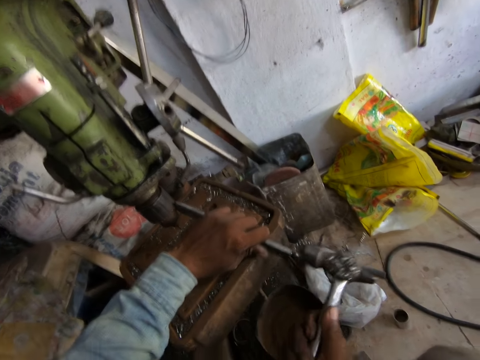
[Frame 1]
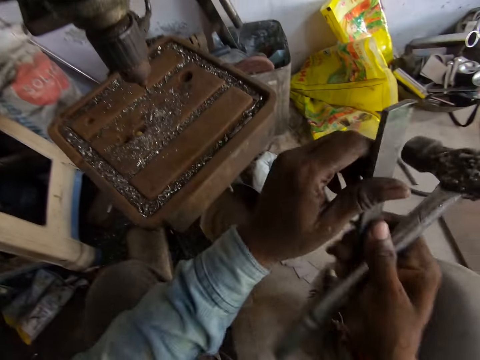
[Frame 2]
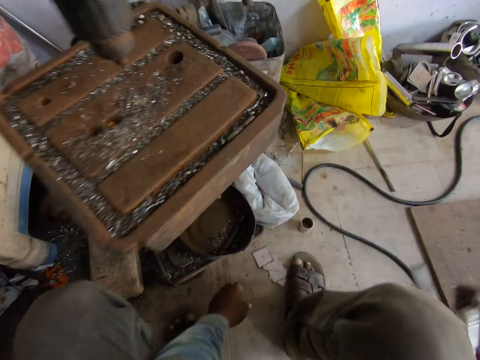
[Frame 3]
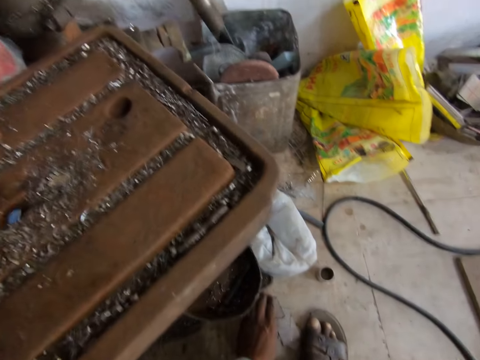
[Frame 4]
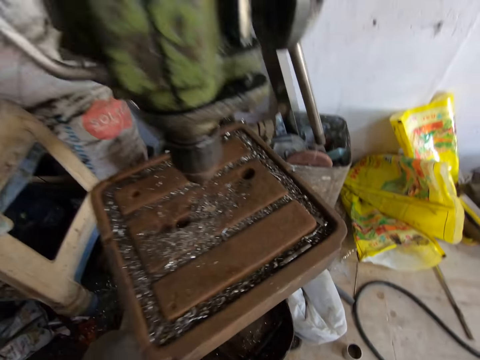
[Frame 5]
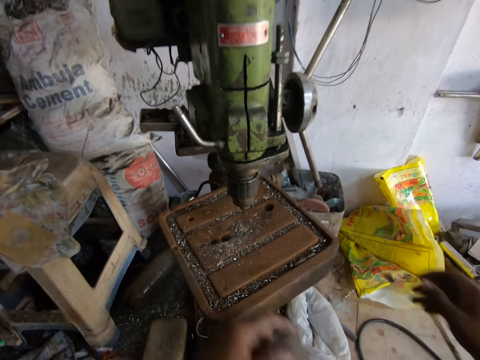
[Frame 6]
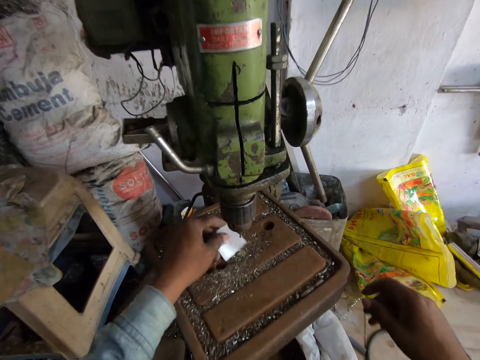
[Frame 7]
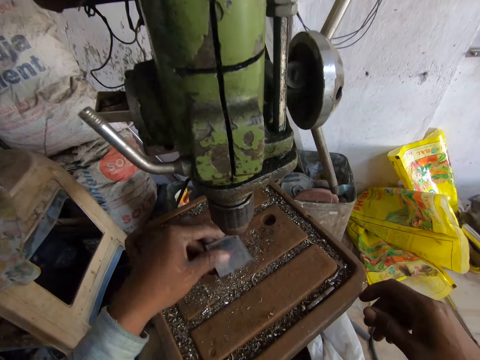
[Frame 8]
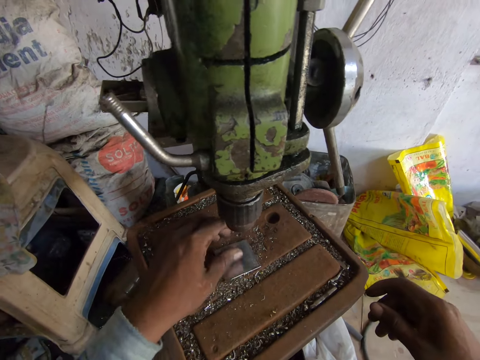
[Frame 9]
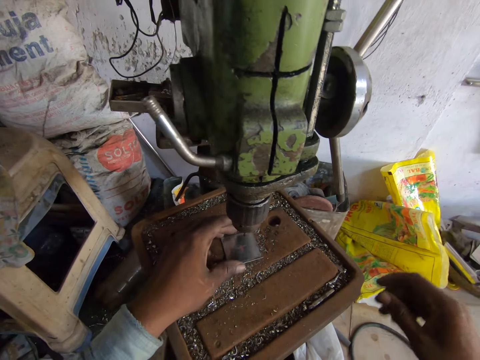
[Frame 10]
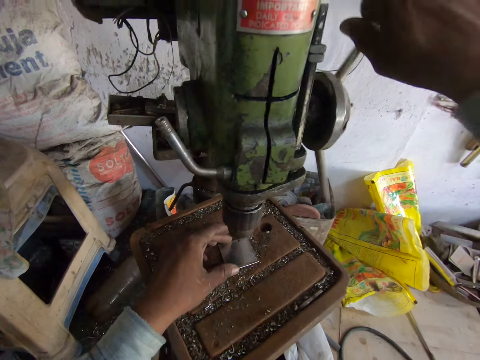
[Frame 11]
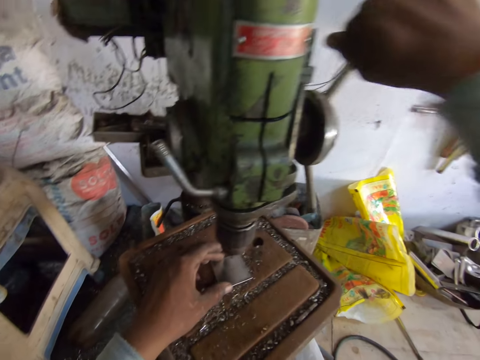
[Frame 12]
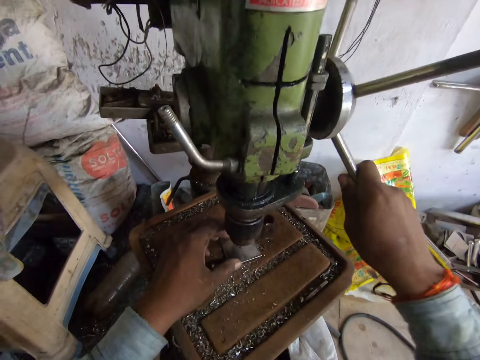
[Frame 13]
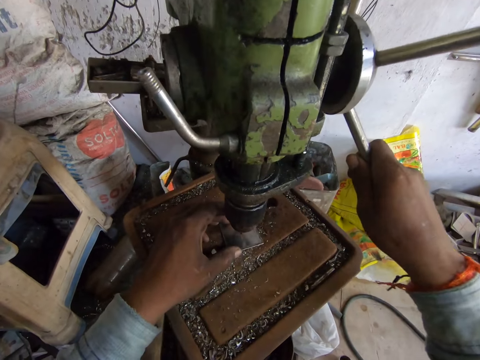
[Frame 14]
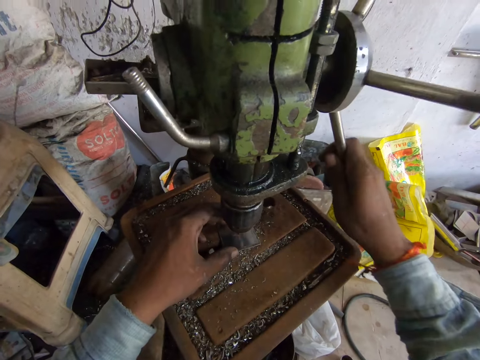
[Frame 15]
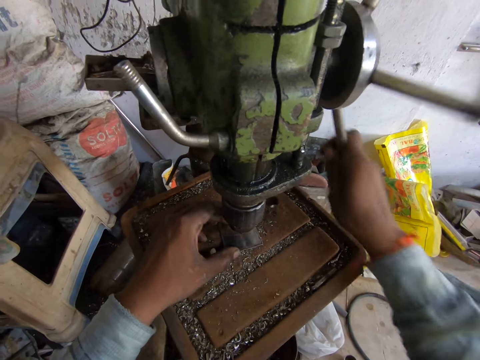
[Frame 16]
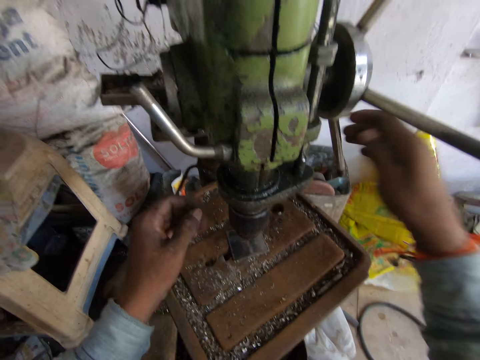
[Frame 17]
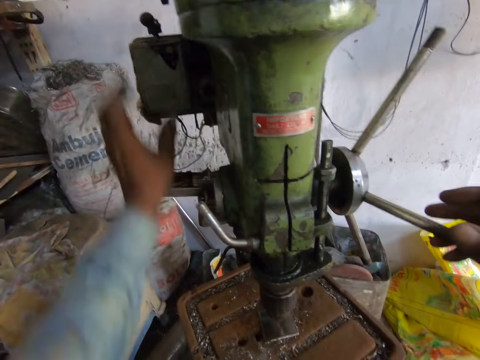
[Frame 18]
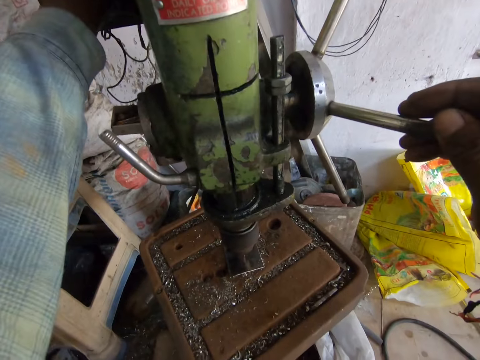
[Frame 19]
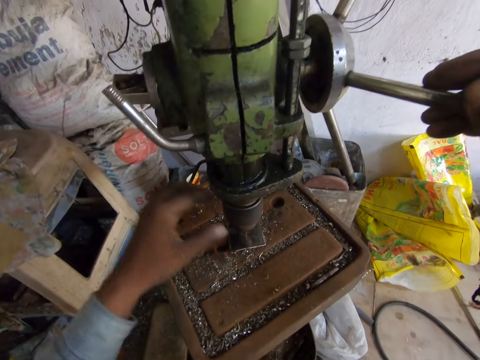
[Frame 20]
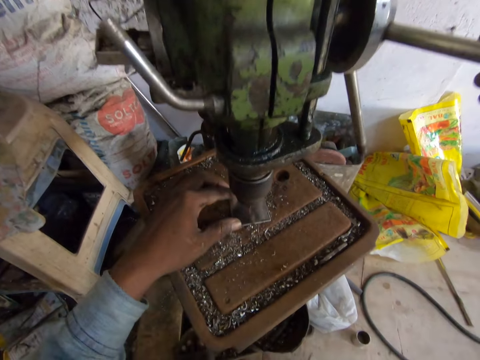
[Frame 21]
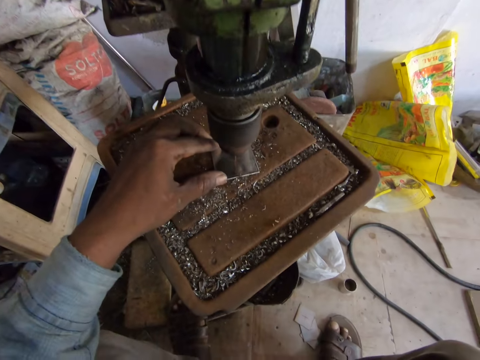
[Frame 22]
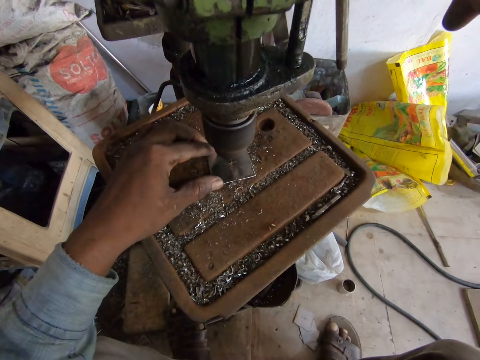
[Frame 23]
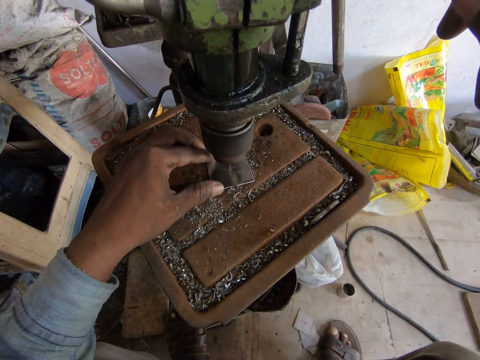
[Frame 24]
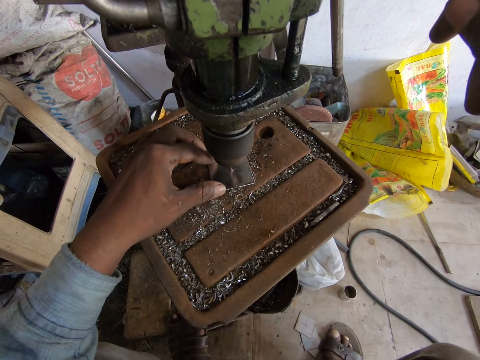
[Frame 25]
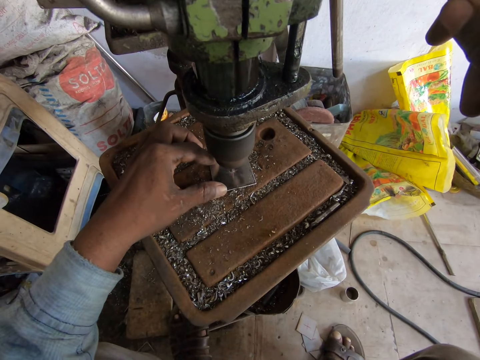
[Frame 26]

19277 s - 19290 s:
The camera wearer drops the metal bar in his left hand in his right hand. He picks up a welding mirror or metal on the floor with his left hand. He places the welding mirror in his left hand on the work table of the drilling machine. He punches a hole in the welding mirror on the work table of the drilling machine with the hand feed of the drilling machine in his right hand. He adjusts the drilling machine. He drills the metal with the drilling machine.

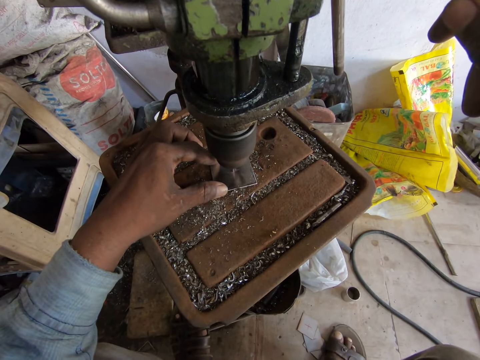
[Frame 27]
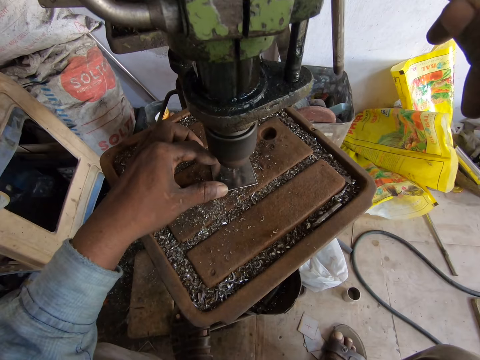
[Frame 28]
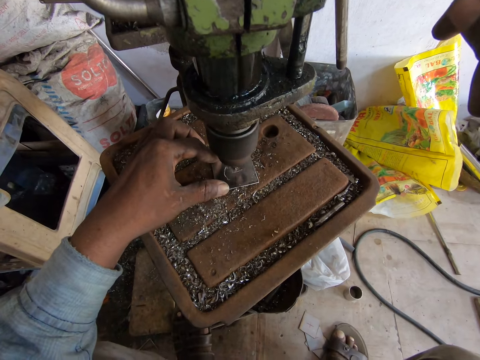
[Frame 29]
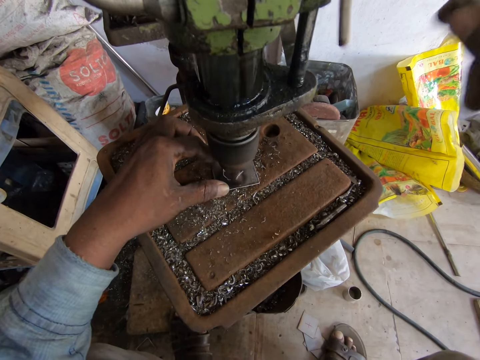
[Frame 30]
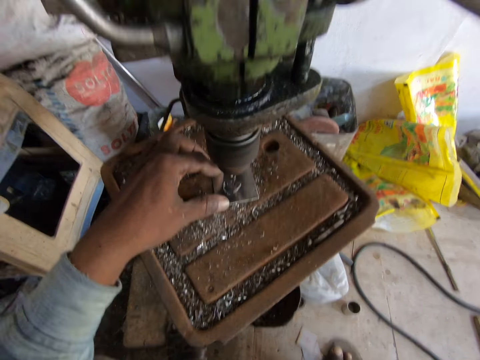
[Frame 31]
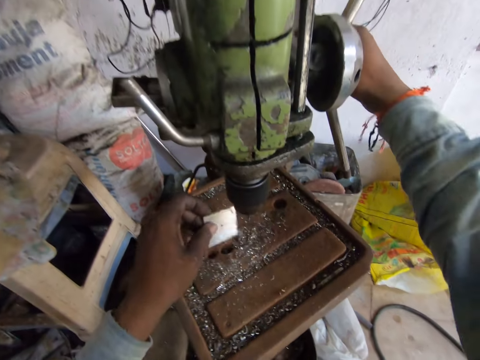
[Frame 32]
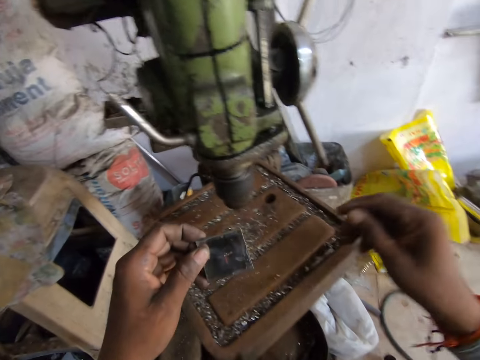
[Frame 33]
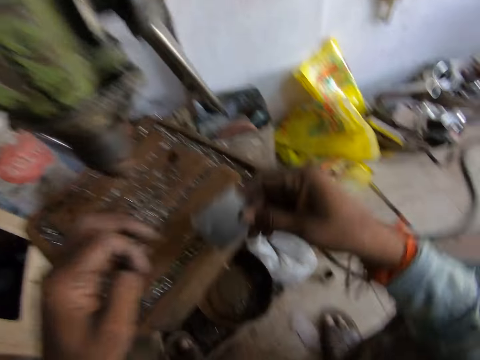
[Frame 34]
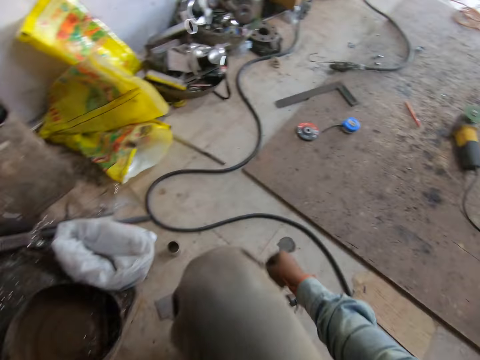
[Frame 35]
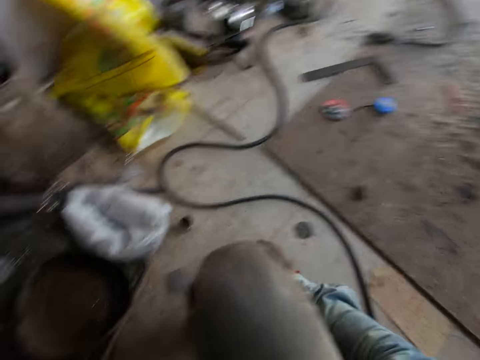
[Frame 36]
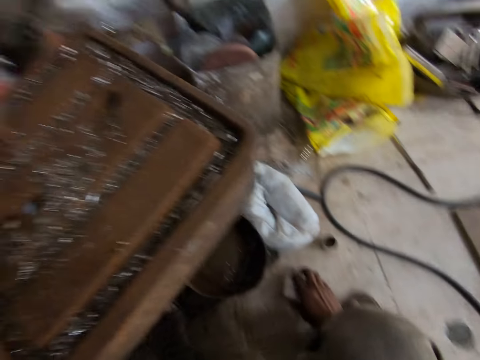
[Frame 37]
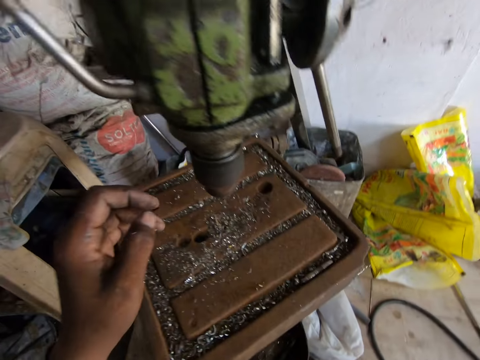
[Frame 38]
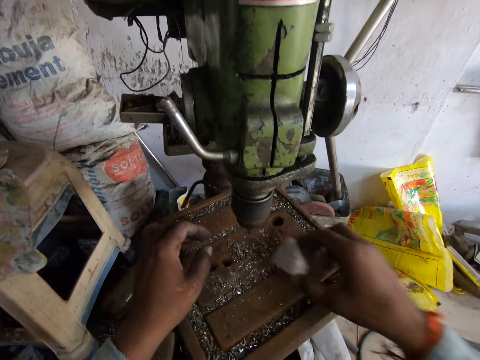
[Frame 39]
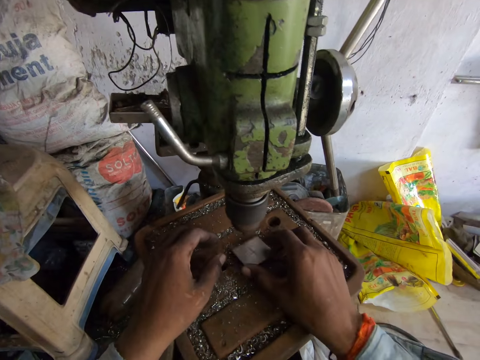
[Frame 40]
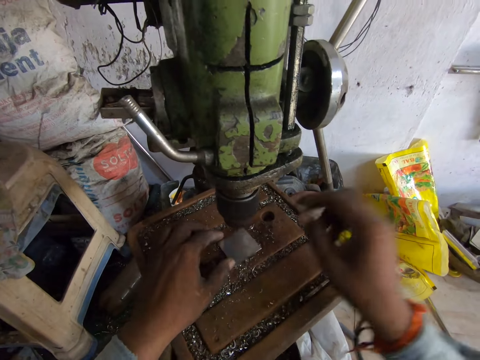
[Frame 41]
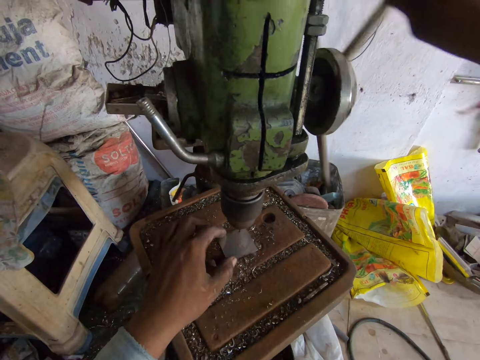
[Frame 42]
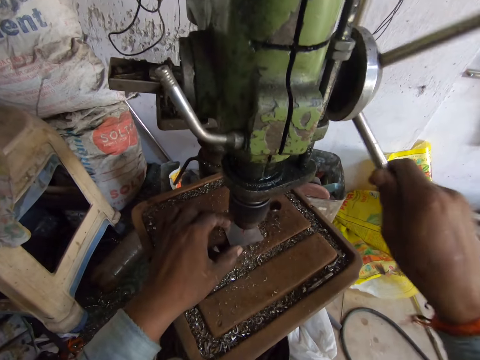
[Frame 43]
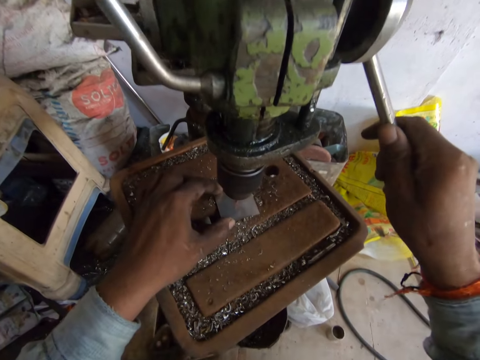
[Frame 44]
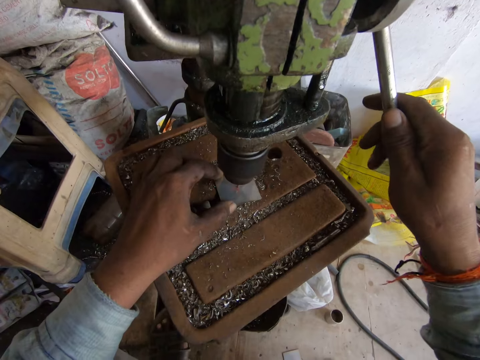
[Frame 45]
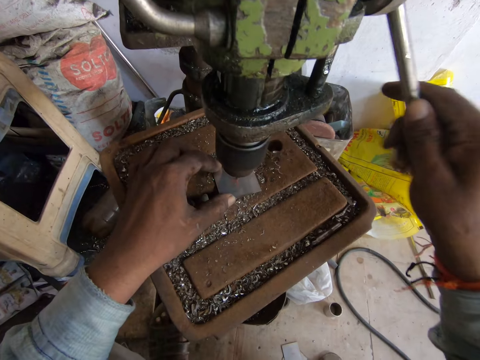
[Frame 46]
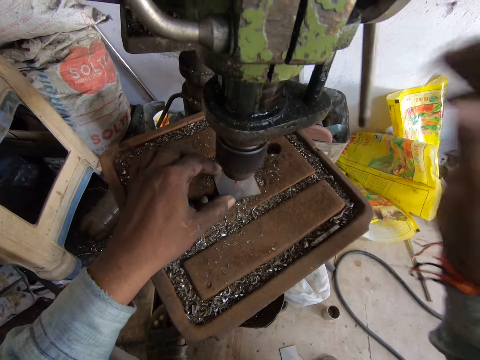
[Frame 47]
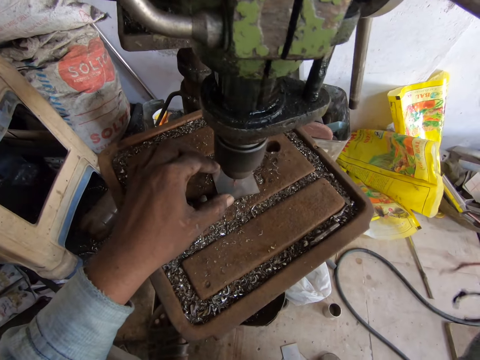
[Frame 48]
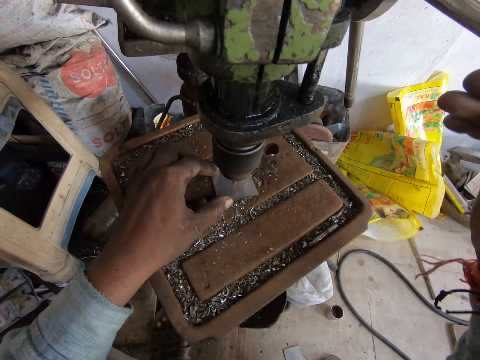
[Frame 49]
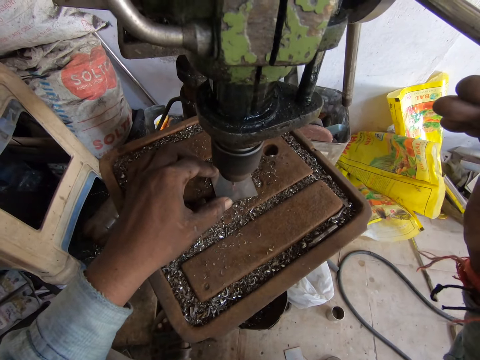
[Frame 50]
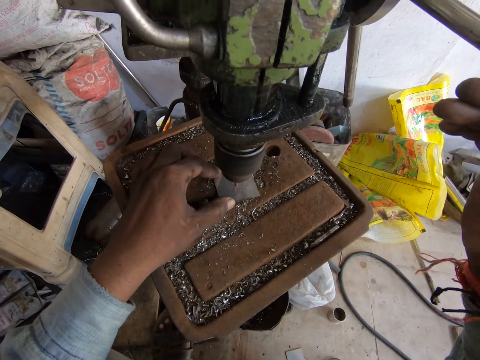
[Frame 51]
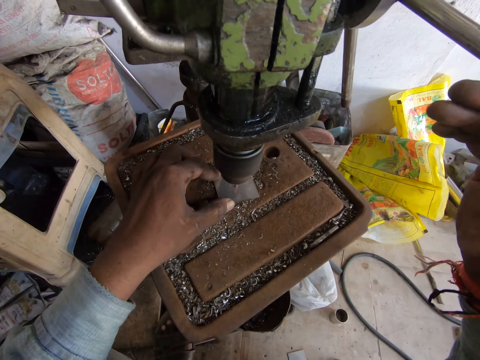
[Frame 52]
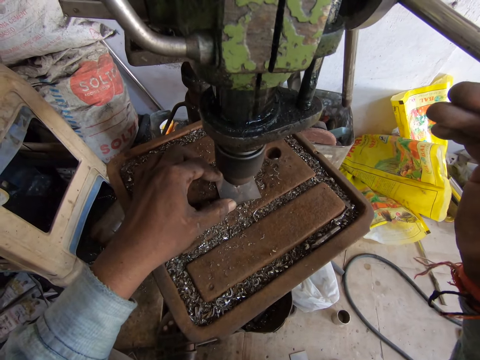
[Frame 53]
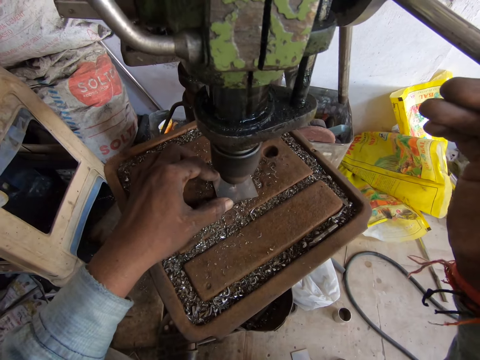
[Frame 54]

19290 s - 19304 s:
The camera wearer removes the welding mirror from the drilling machine work table with his left hand. He passes the welding mirror in his left hand to his right hand. He throws the welding mirror in his right hand on the floor. He picks up the other welding mirror on the floor with his right hand. He places the welding mirror in his right hand on the work table of the drilling machine. He punches a hole in the welding mirror on the work table of the drilling machine with the hand feed of the drilling machine in his right hand.
